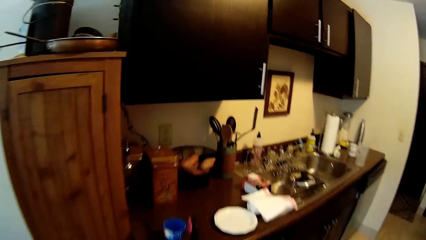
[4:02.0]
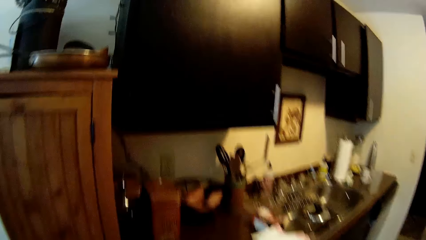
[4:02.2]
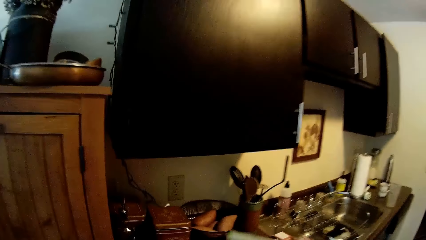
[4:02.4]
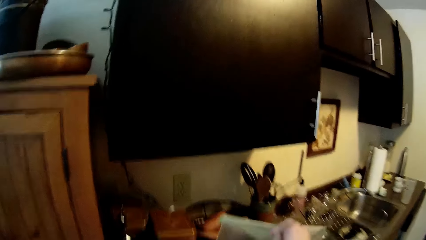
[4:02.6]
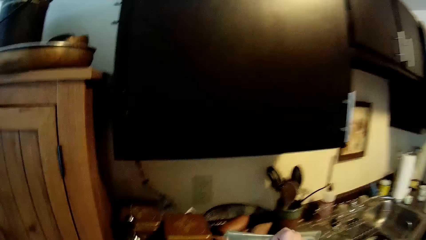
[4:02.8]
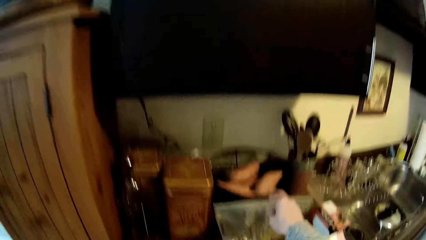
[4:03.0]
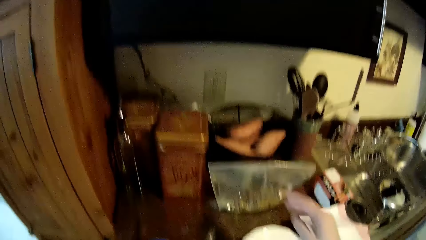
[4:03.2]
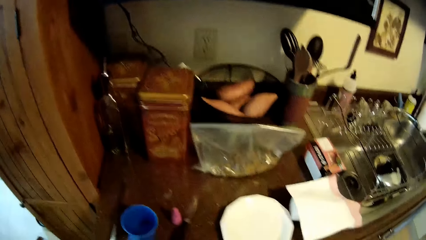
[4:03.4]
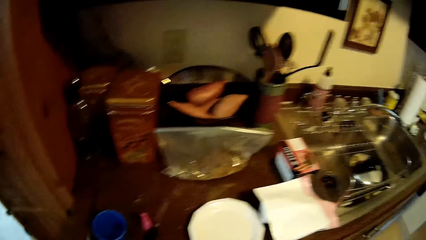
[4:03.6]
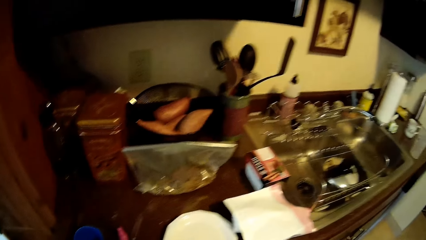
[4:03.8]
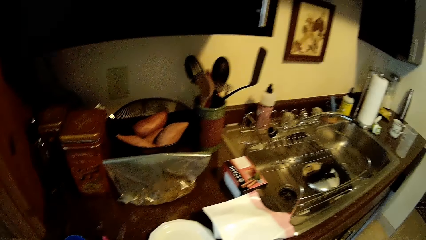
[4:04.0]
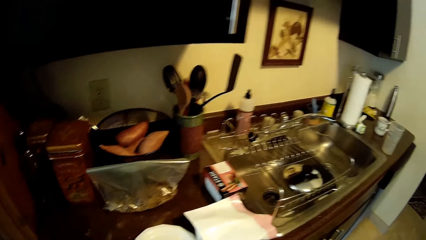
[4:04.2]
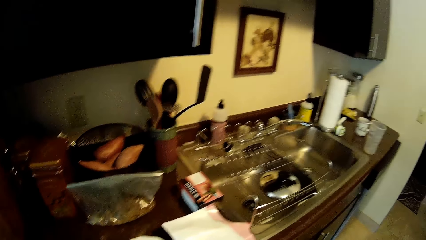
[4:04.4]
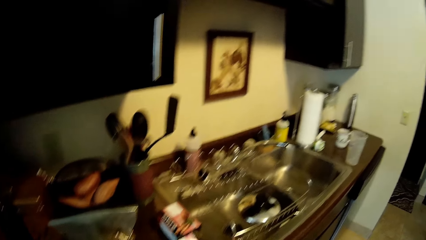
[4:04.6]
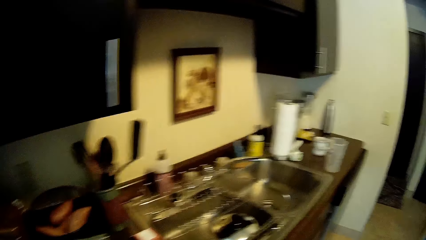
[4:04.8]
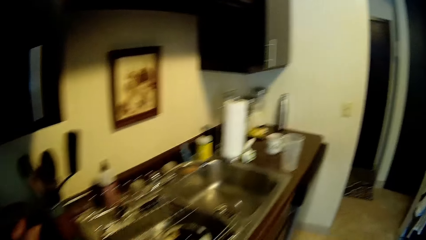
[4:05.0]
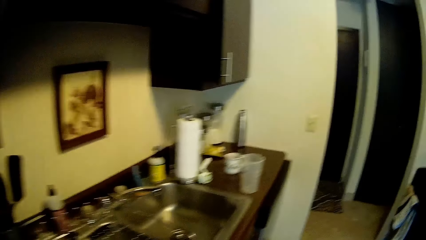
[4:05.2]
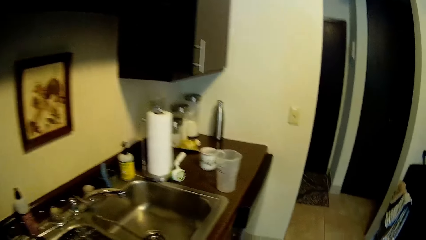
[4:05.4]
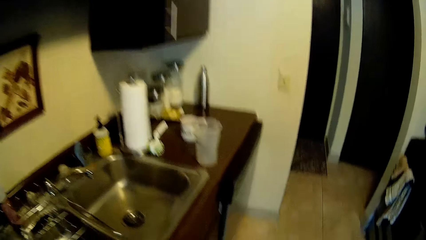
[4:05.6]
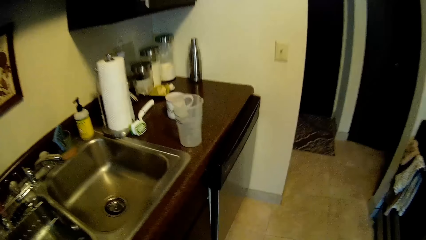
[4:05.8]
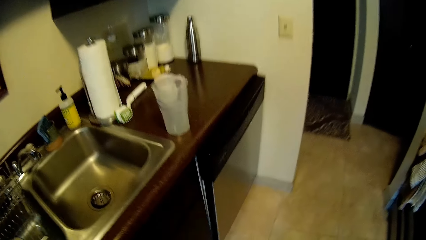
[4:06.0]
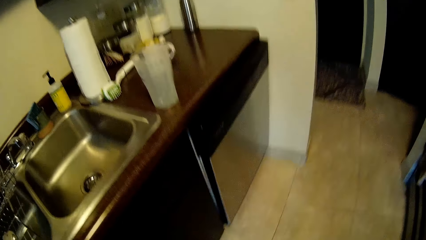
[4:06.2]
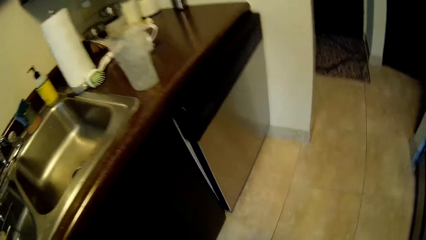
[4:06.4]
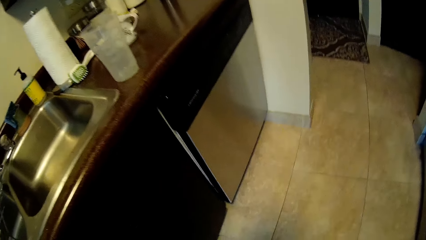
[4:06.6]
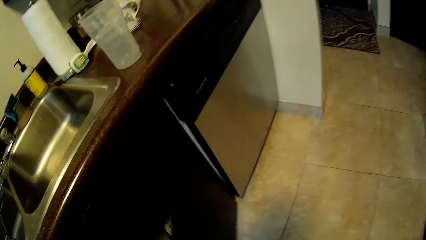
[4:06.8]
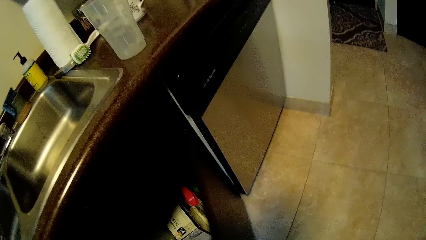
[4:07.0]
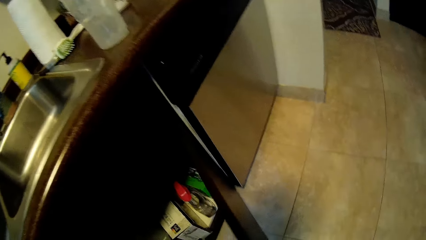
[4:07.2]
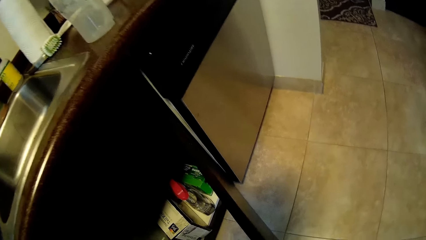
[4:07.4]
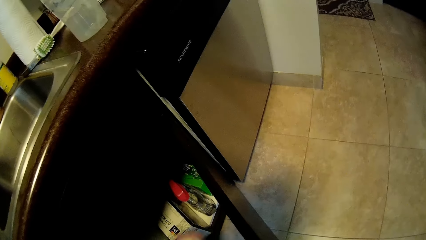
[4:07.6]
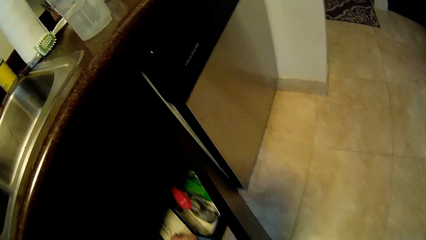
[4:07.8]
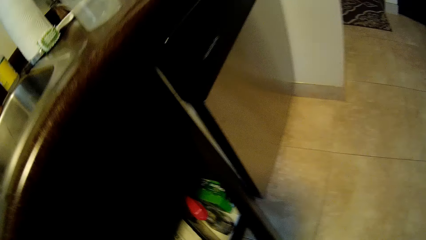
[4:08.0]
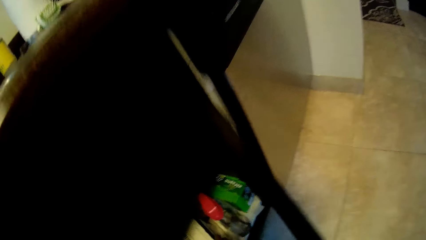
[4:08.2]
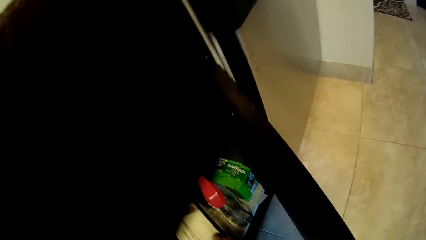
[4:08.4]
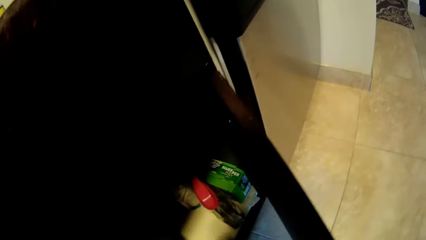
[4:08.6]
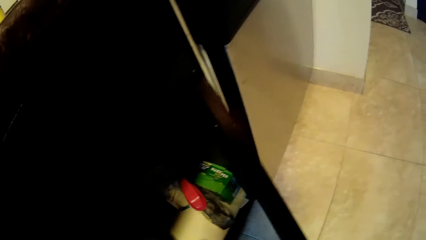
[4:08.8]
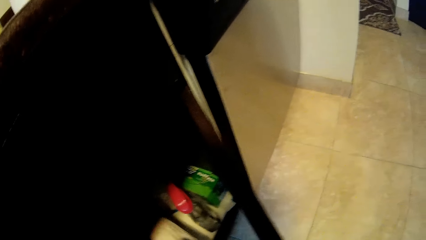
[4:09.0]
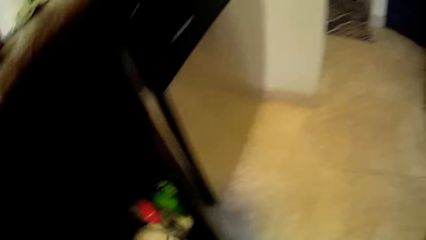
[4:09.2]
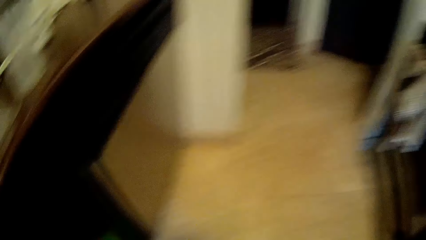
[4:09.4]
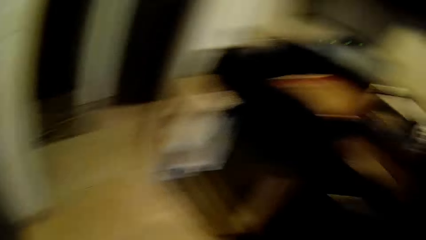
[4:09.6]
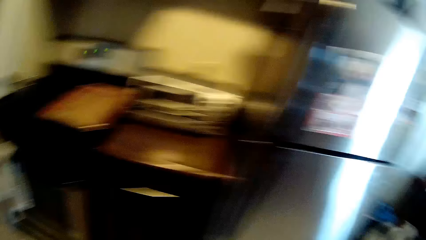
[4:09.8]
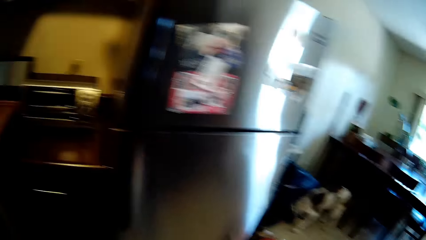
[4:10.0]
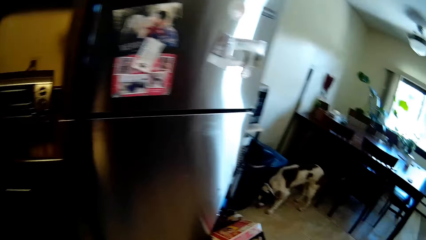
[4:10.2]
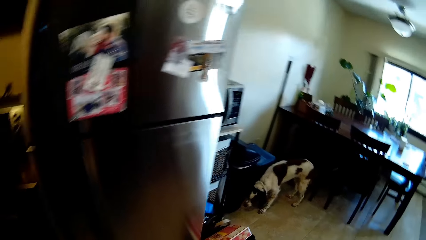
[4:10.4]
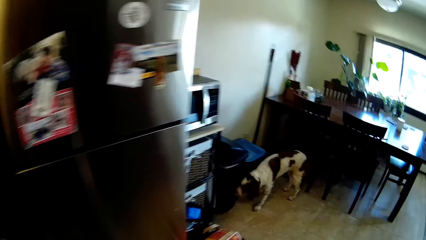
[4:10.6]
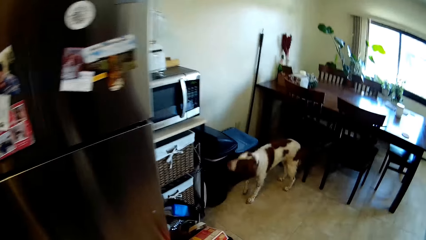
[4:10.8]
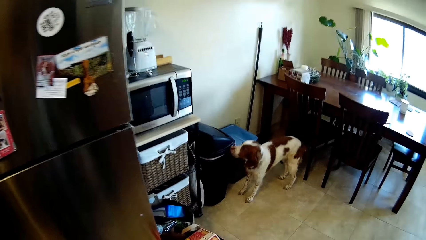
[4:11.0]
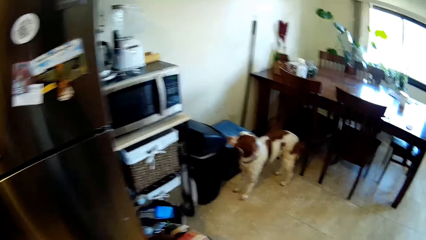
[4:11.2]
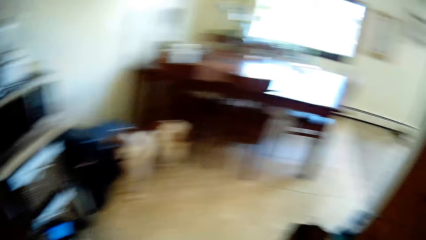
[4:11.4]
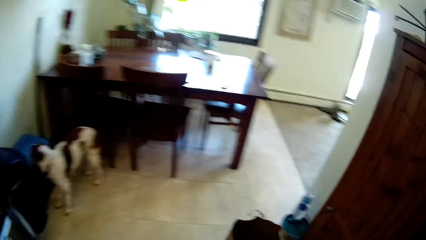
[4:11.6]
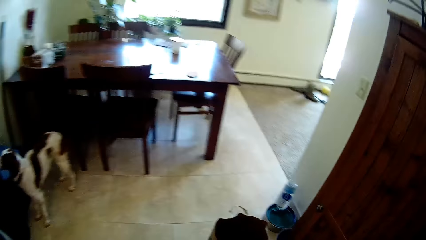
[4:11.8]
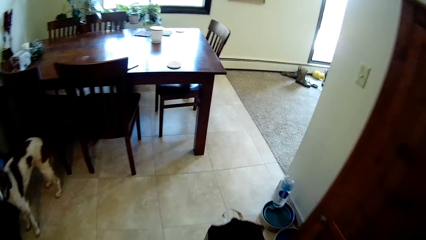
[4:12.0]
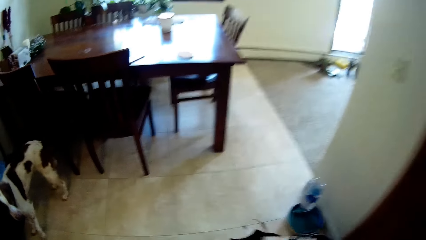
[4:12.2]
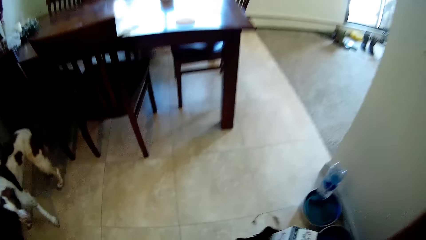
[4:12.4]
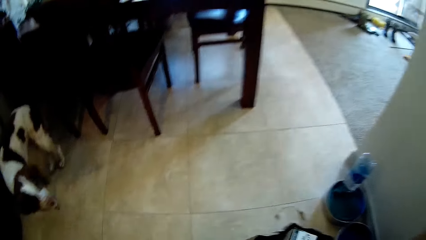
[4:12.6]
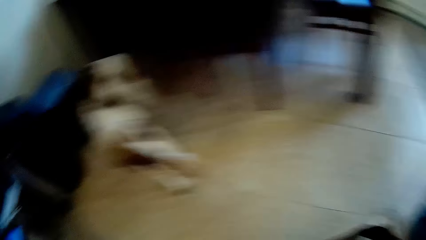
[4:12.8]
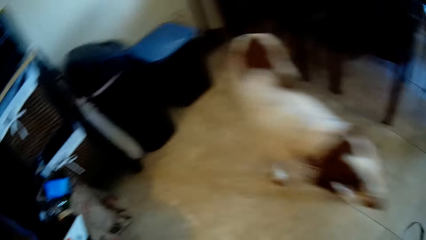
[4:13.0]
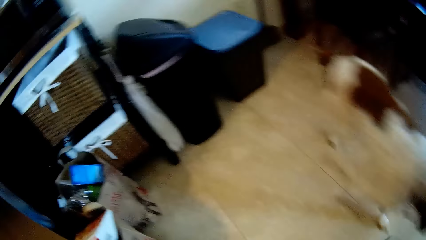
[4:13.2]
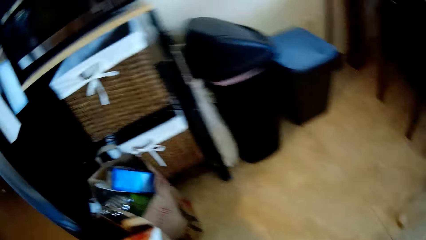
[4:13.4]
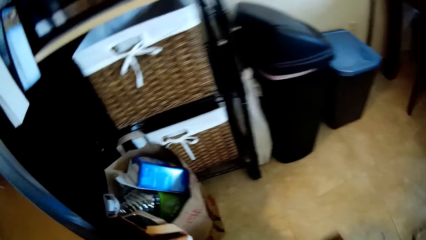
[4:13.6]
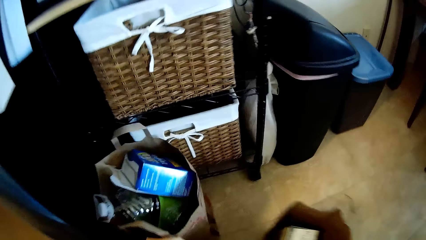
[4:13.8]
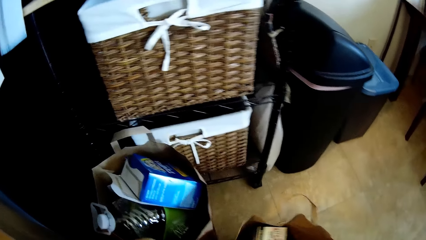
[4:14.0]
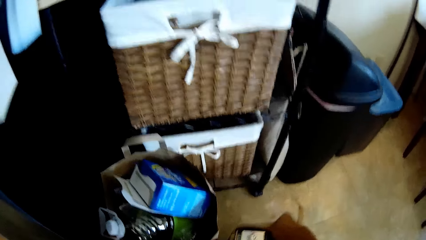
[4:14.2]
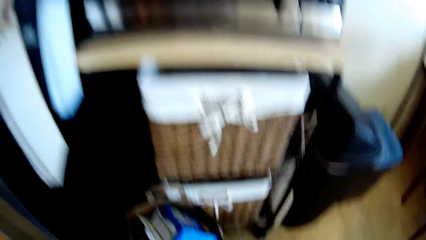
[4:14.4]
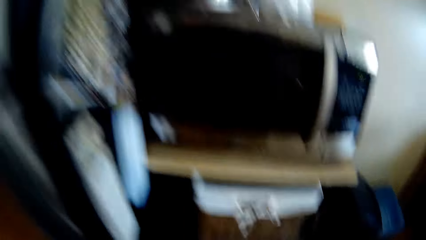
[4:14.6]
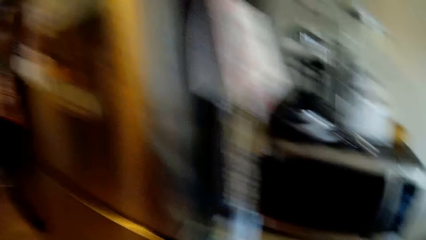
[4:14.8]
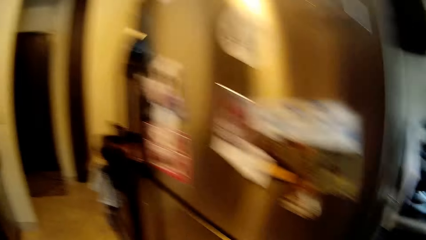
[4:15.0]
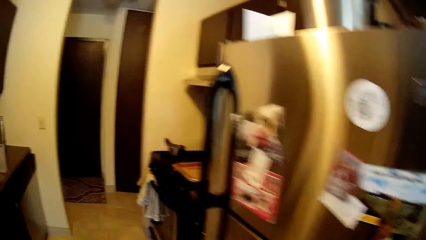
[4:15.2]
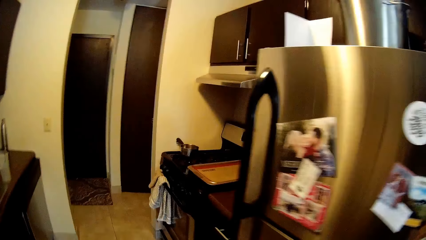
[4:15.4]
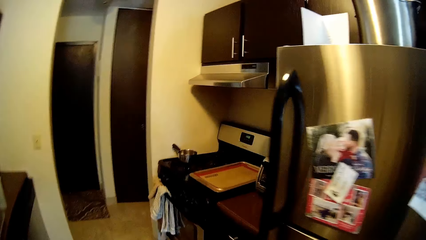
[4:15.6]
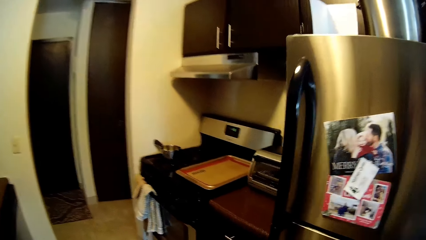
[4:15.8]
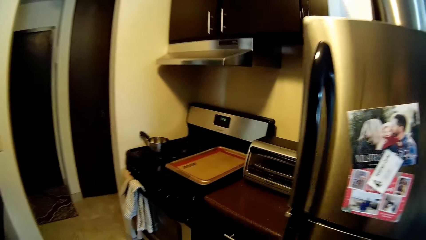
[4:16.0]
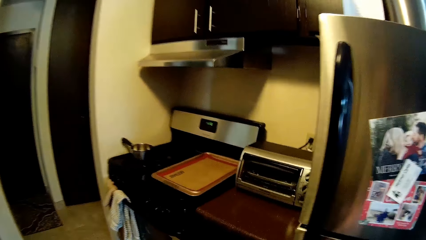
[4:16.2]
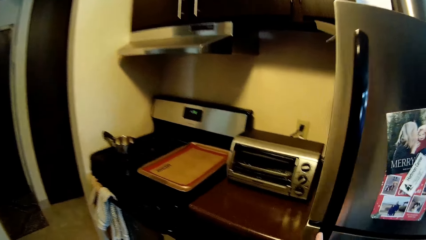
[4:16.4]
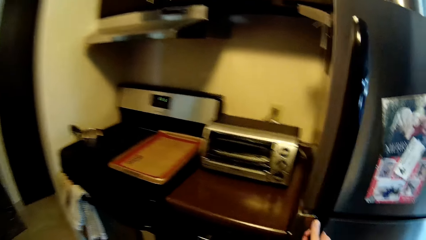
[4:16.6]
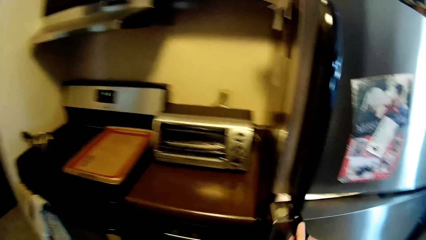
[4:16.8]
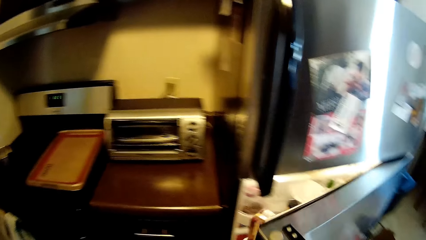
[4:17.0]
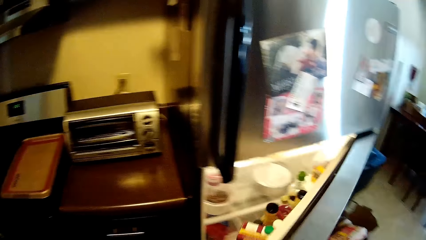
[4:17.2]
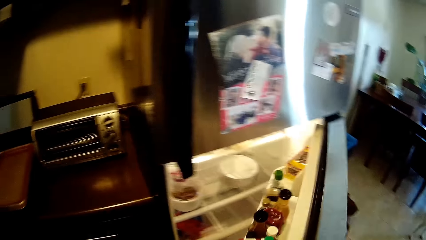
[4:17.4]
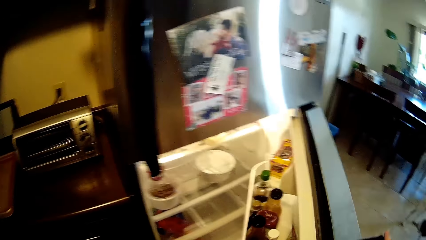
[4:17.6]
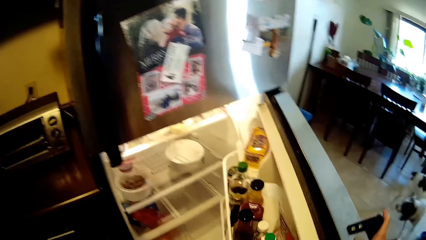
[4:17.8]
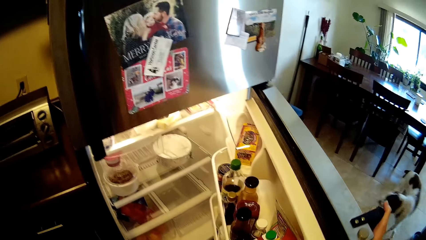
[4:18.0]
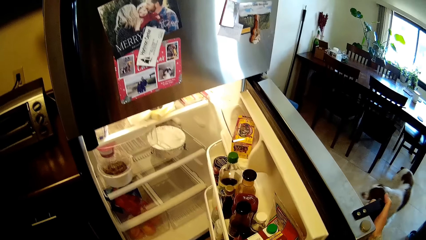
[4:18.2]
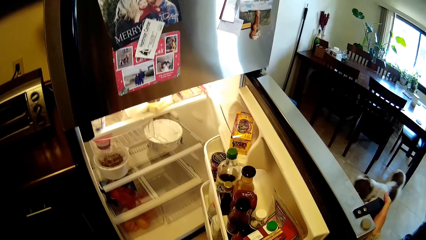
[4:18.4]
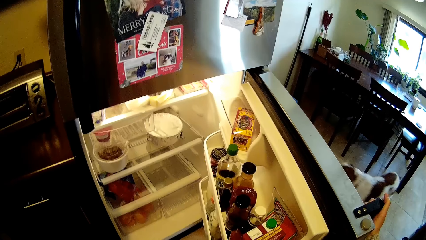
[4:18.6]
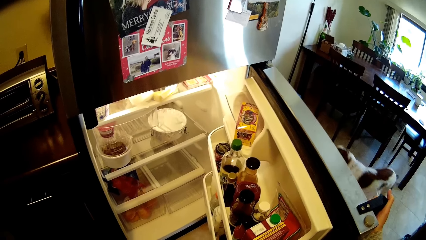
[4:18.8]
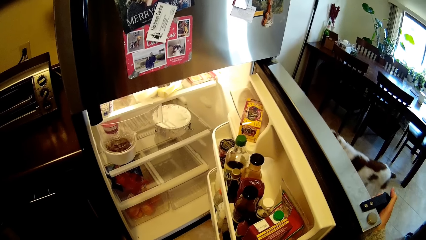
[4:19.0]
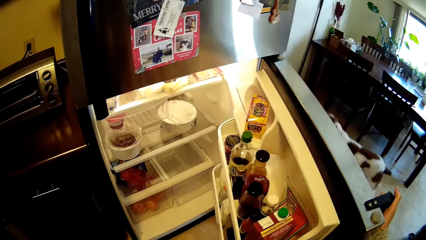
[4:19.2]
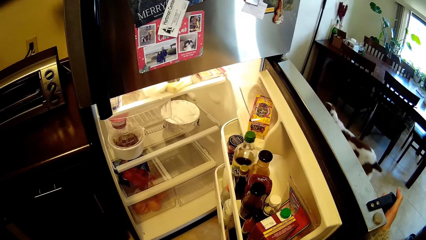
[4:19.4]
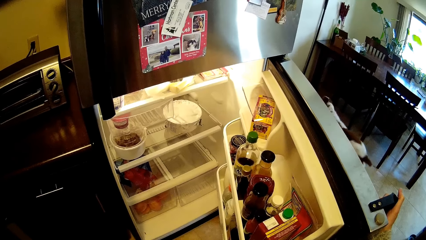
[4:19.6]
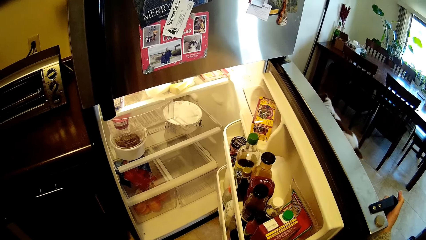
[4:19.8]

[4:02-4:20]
The camera wearer drops the zip lock nylon on the kitchen cabinet with his right hand. He opens a cupboard with his left hand. He picks up a box. He walks around the house. He opens a fridge with his right hand.
